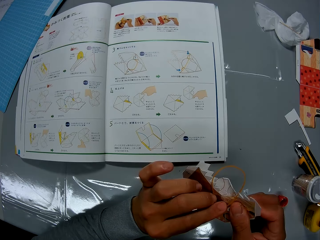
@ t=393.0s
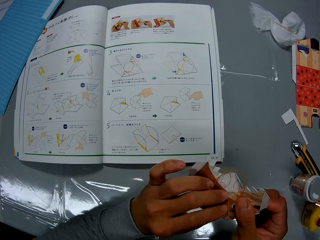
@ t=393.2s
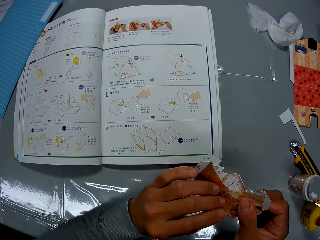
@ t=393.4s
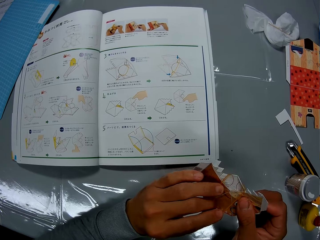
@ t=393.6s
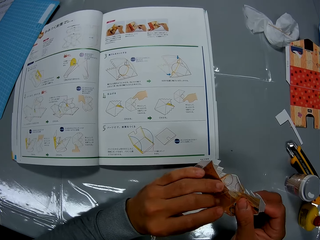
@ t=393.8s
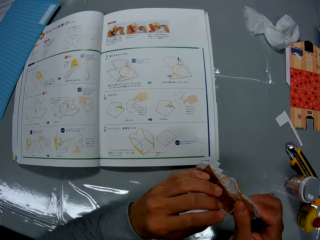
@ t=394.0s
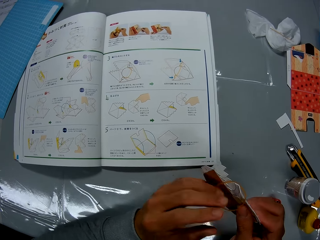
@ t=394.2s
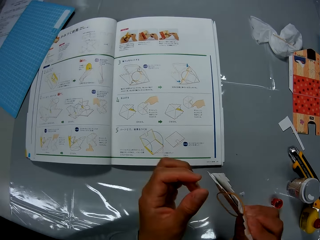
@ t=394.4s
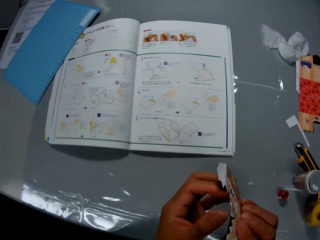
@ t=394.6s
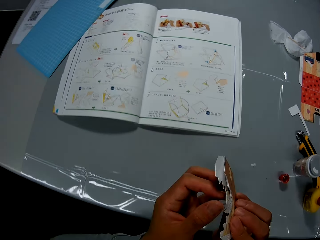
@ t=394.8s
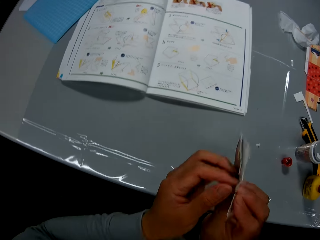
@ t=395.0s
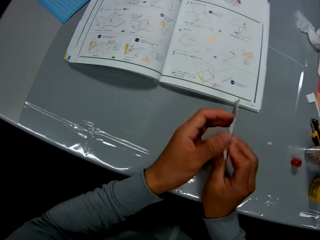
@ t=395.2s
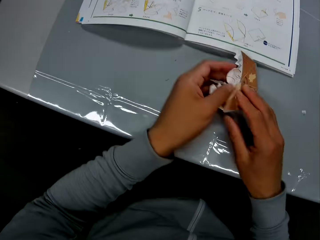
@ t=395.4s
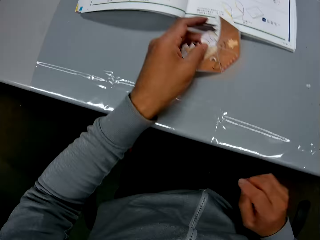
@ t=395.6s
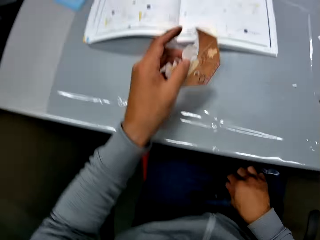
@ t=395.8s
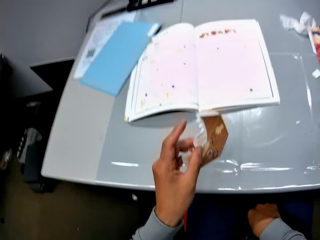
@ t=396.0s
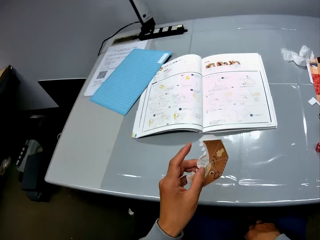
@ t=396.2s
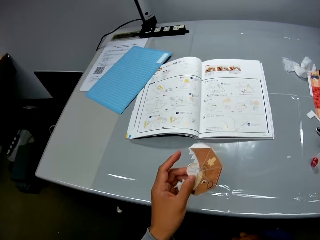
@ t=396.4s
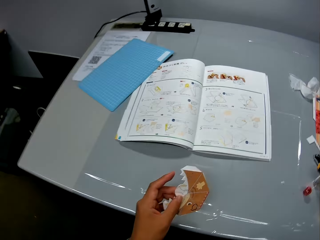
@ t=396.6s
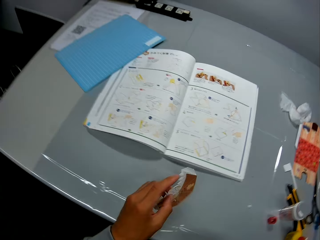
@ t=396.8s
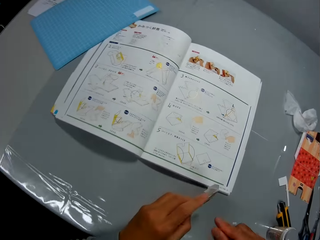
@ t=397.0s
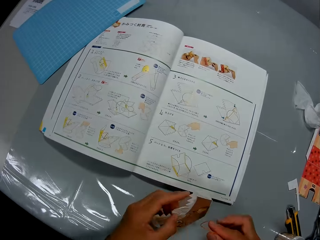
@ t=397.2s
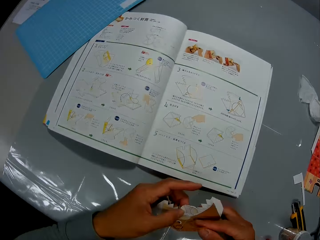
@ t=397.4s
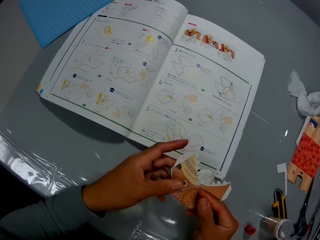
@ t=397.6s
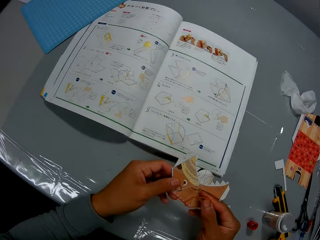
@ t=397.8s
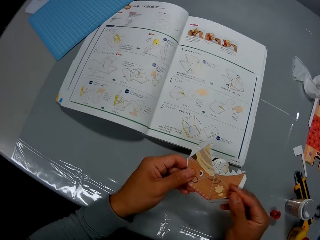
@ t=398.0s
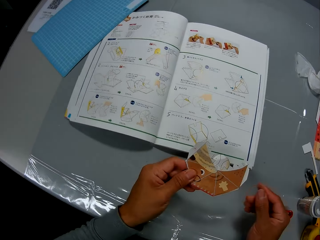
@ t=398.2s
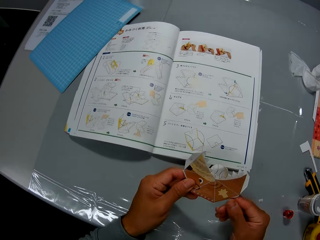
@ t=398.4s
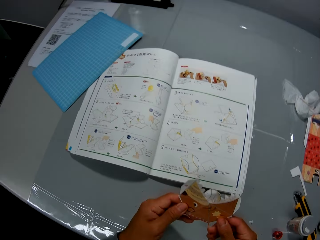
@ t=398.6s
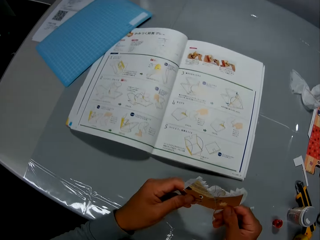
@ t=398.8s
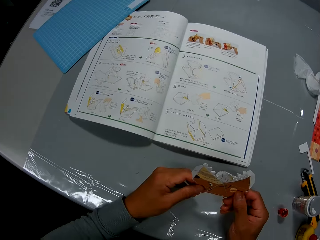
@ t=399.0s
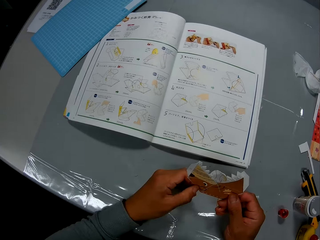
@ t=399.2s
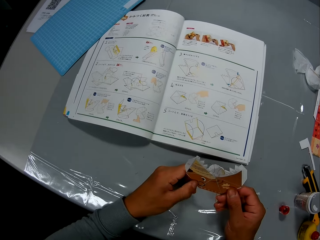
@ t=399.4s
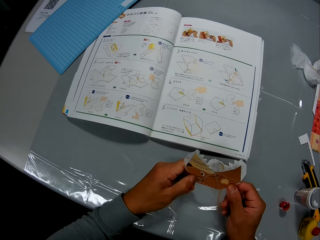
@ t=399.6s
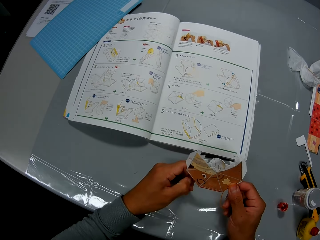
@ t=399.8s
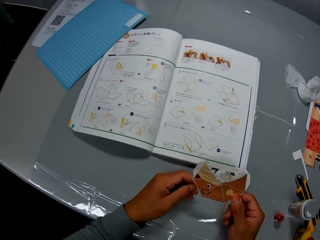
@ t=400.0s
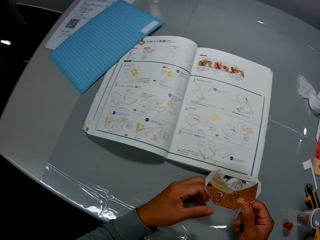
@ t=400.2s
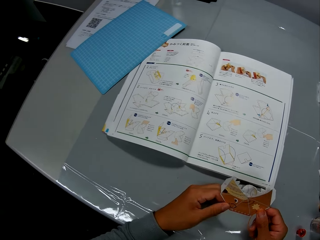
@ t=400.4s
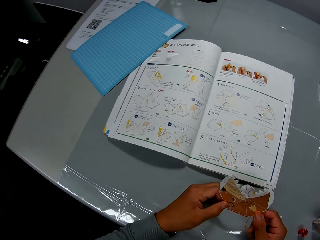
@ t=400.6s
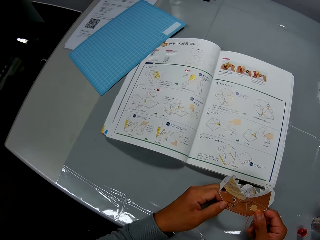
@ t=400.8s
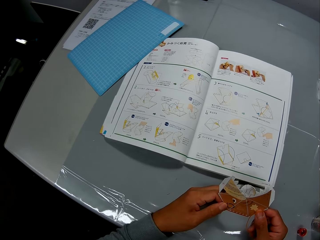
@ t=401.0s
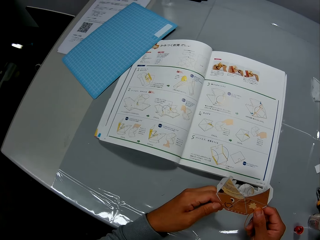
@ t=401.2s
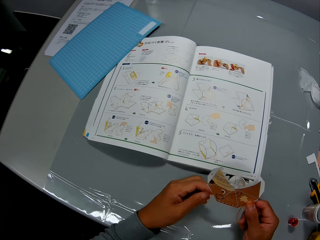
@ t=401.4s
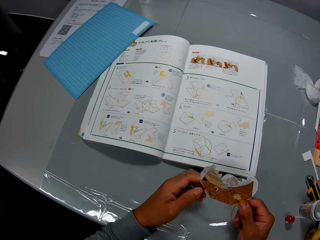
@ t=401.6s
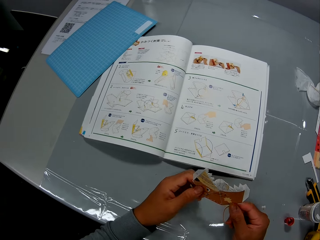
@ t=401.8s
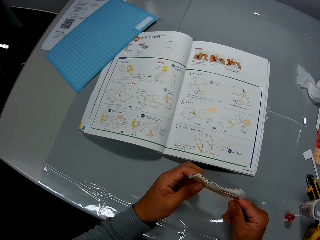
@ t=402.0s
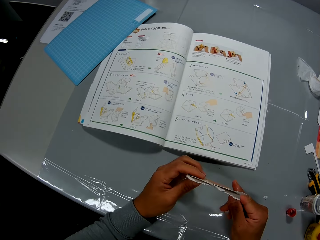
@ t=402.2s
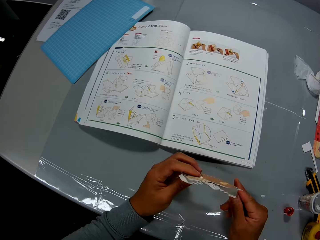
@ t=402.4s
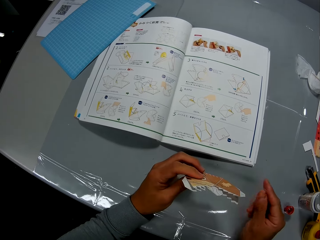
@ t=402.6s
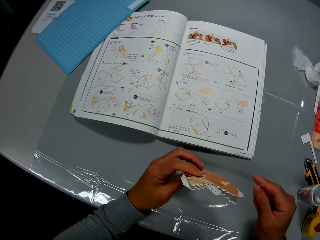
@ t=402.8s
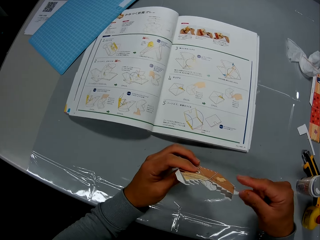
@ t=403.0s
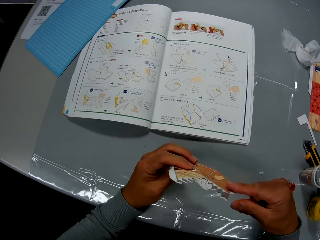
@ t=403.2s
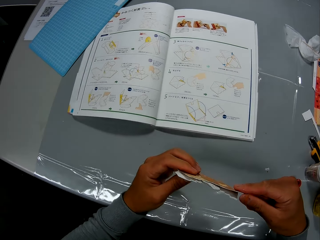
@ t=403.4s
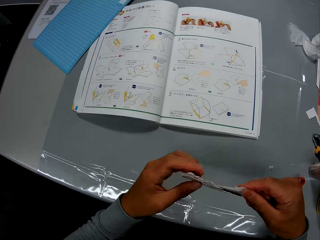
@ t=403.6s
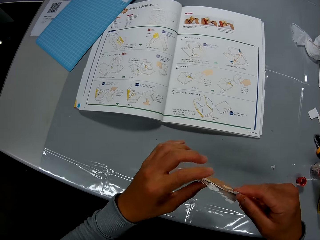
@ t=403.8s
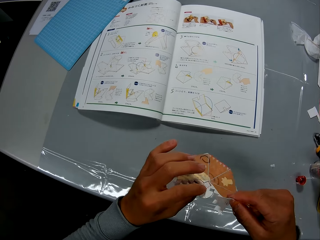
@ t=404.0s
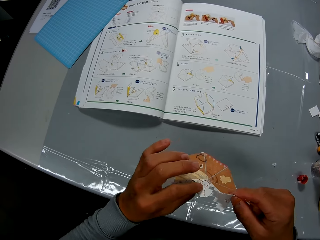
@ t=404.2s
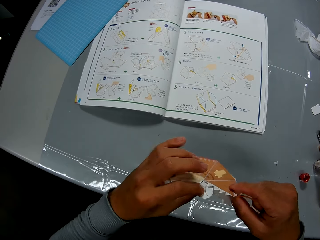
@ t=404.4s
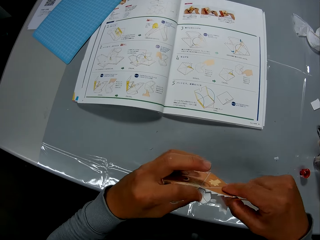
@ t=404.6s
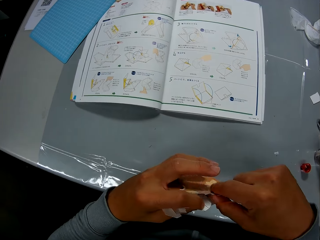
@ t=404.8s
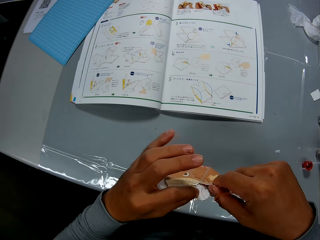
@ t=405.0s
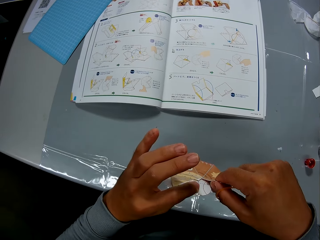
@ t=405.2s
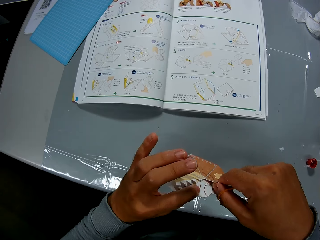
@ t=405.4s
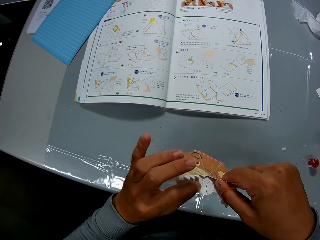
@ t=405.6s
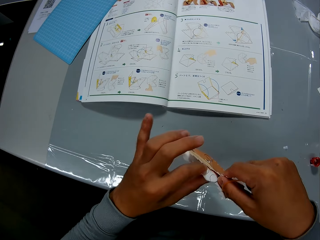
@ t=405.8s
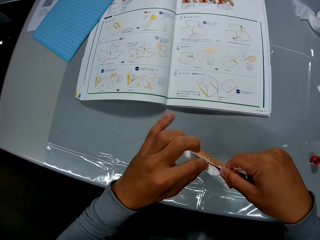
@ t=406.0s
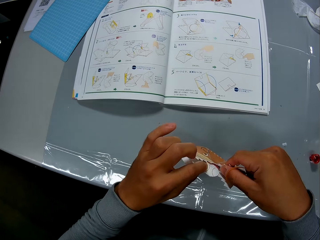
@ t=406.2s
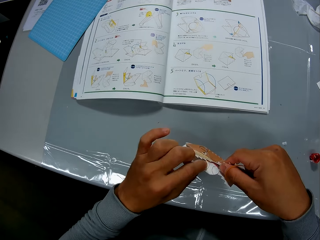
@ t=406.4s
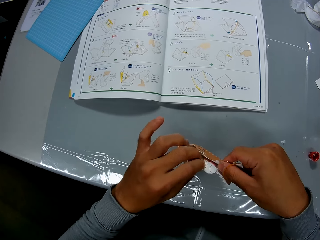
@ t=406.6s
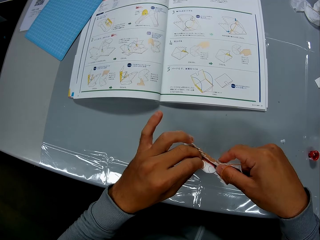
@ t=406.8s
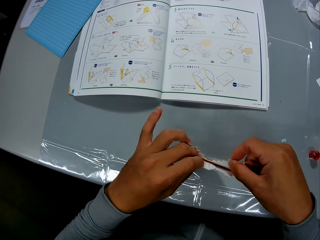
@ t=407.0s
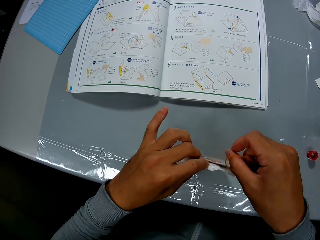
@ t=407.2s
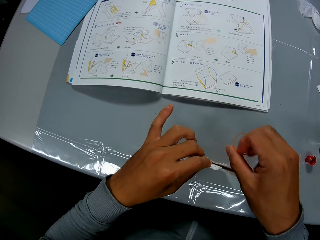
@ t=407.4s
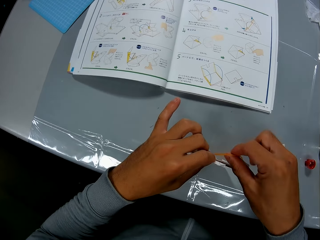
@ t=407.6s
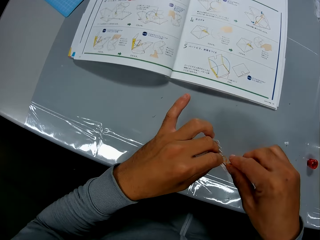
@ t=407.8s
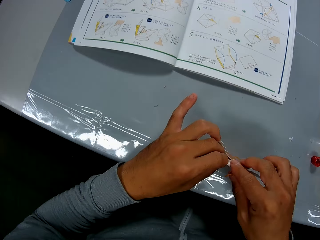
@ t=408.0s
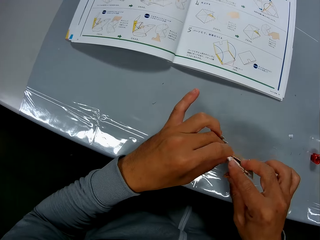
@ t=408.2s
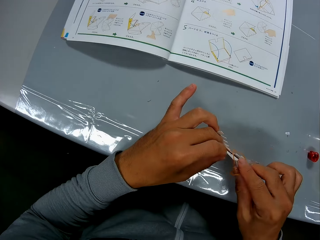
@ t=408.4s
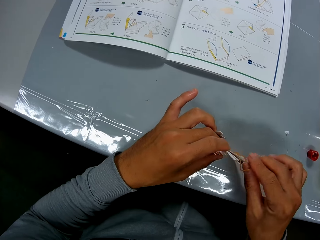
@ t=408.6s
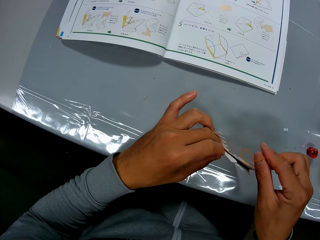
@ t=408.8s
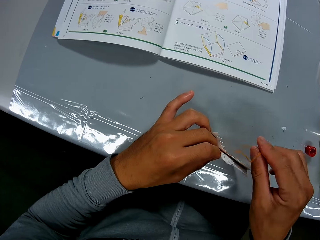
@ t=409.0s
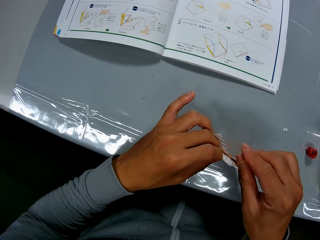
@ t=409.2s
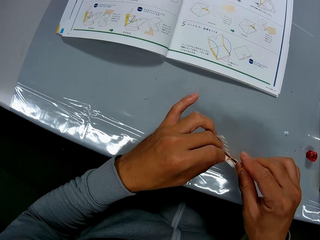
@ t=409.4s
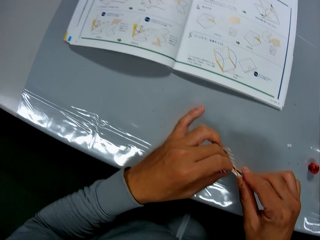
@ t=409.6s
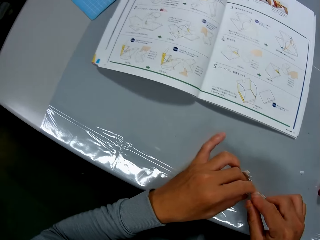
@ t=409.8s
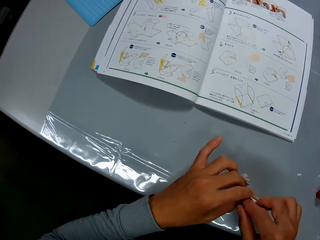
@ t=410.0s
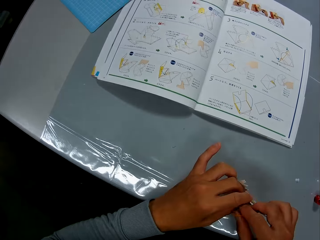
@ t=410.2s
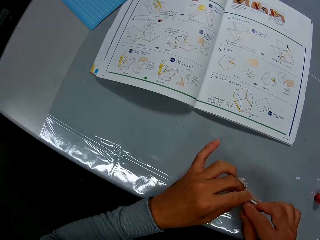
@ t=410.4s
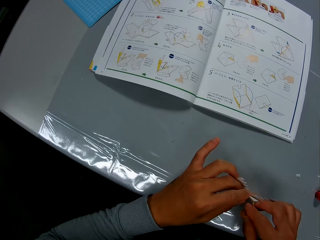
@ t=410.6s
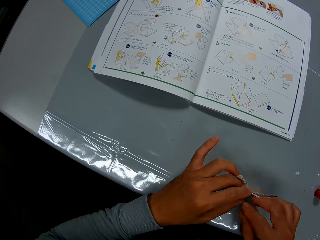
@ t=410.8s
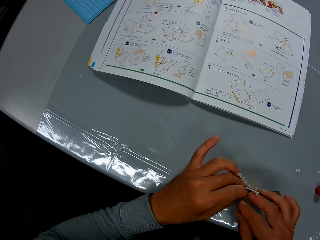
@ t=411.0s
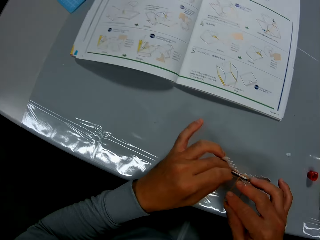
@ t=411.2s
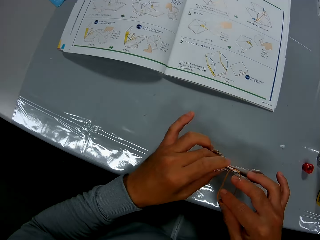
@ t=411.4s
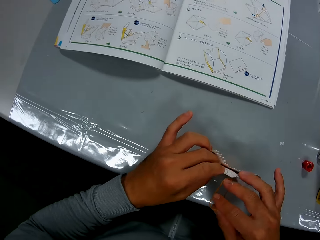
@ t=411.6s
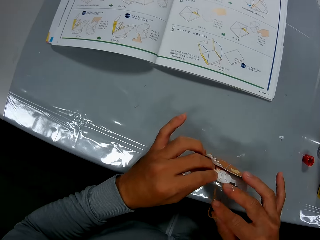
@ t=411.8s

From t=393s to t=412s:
The camera wearer hits his hands on the table. He scratches his right leg. He examines the paper craft in his hands. He turns the crafting paper. He crafts the crafting paper. He continues to fix the rubber band on the paper craft.

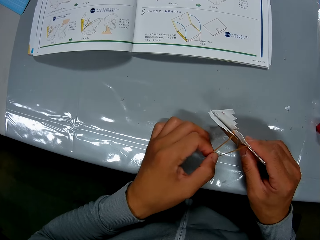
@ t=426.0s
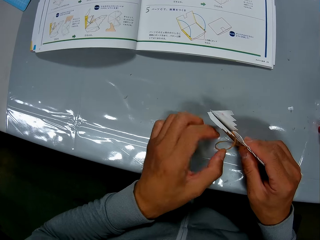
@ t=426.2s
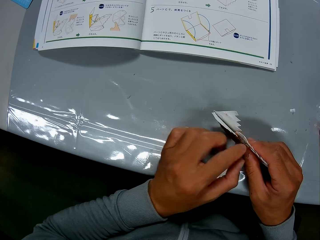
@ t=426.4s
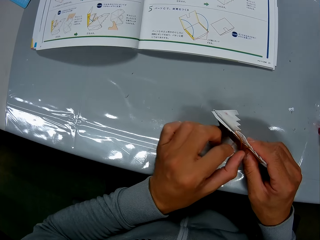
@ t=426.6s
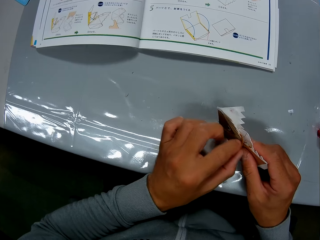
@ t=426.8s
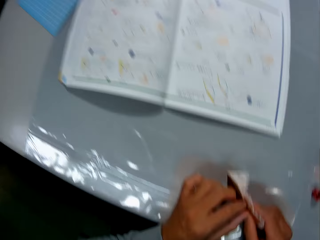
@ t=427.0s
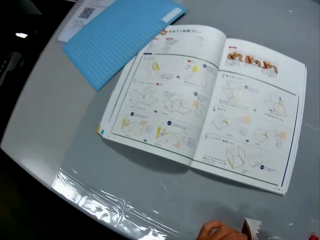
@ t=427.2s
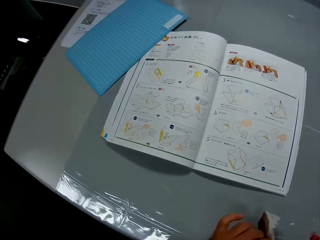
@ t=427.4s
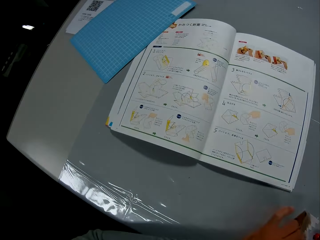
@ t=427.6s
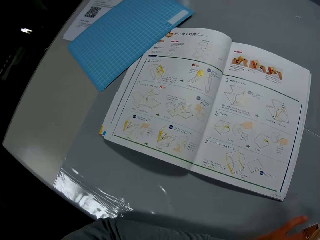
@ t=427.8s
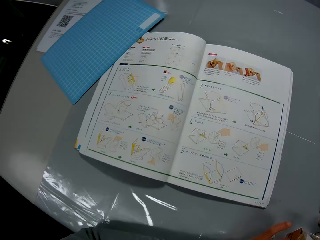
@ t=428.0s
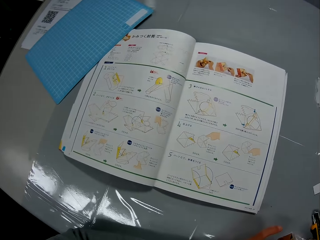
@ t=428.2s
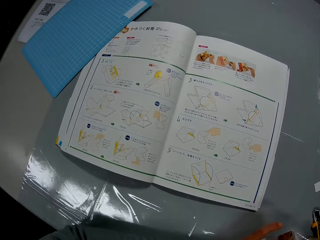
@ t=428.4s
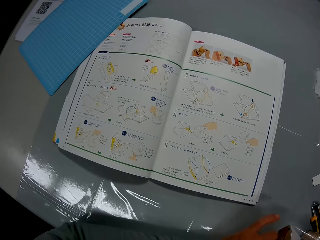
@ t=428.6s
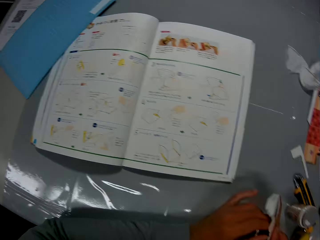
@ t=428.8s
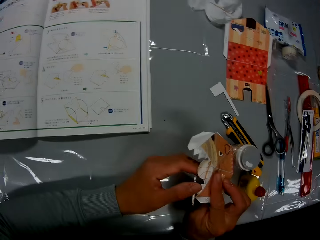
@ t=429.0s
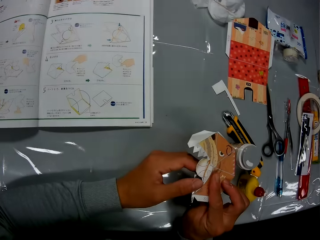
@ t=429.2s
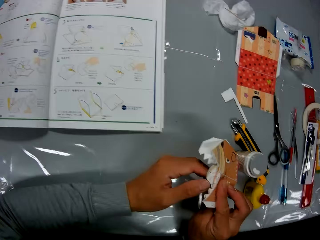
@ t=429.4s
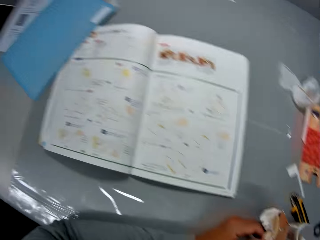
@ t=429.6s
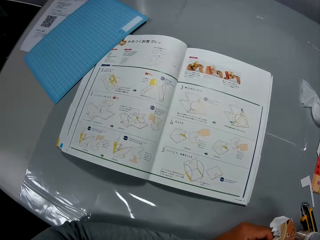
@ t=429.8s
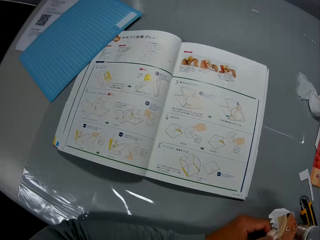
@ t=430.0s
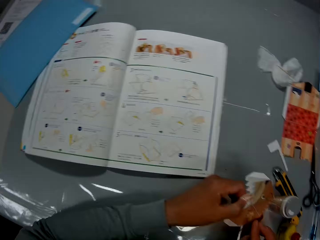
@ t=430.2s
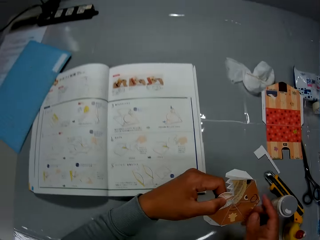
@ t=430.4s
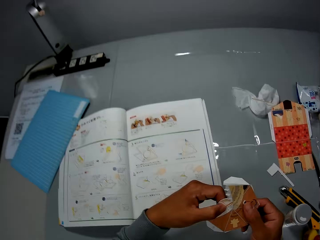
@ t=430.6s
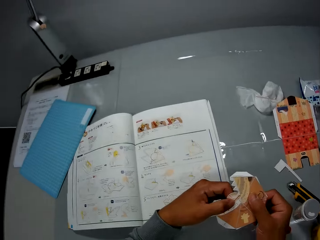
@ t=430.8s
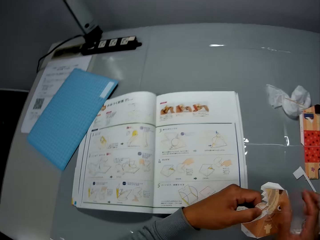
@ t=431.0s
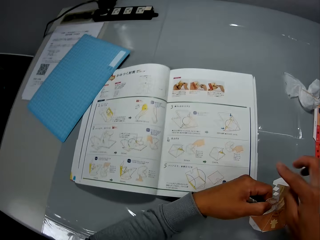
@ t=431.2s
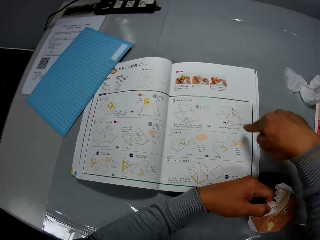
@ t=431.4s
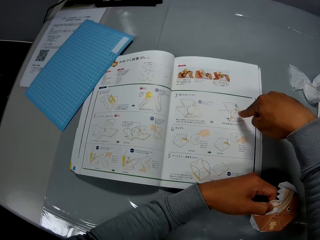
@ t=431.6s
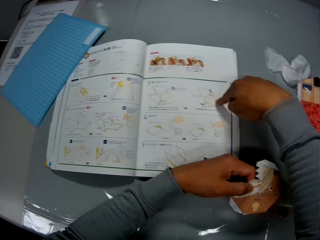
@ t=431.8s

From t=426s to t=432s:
The camera wearer looks at the manual. They point at the craft illustrations in the craft book.
